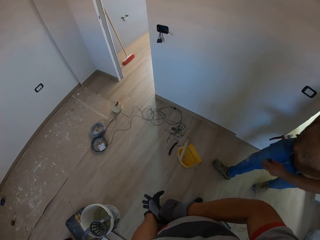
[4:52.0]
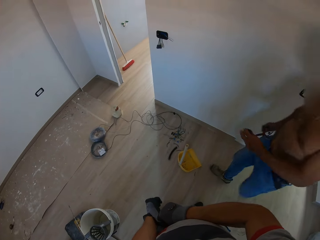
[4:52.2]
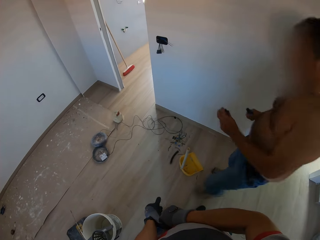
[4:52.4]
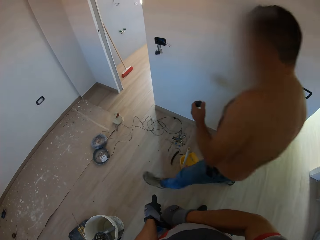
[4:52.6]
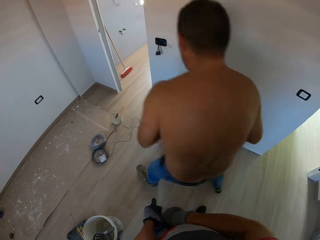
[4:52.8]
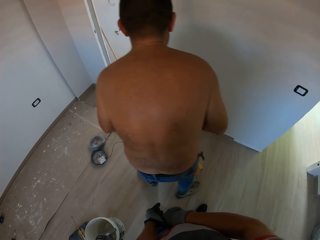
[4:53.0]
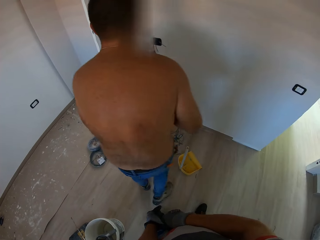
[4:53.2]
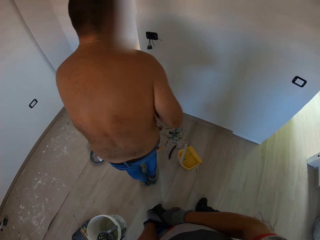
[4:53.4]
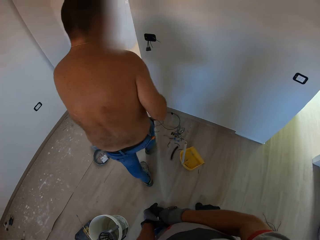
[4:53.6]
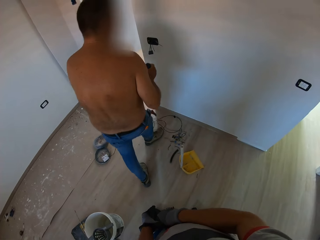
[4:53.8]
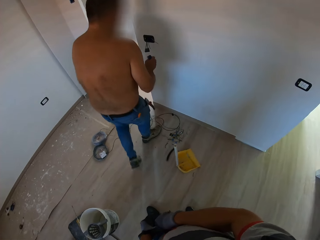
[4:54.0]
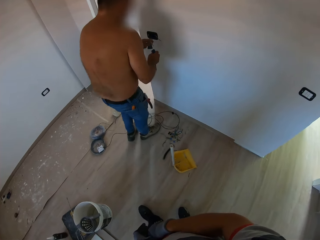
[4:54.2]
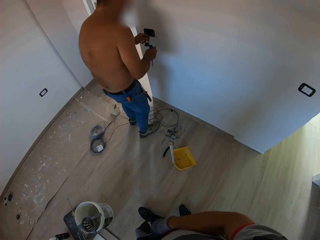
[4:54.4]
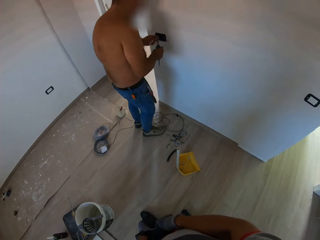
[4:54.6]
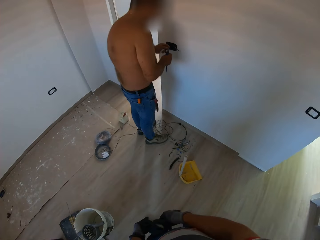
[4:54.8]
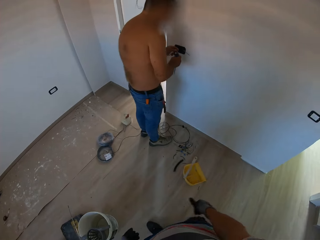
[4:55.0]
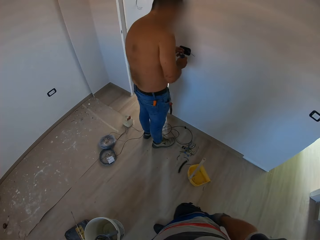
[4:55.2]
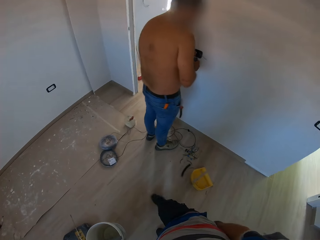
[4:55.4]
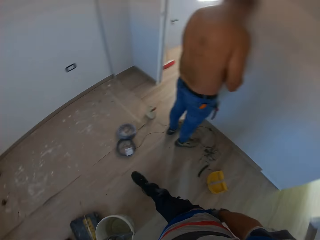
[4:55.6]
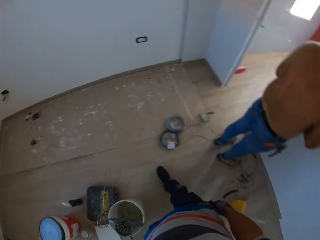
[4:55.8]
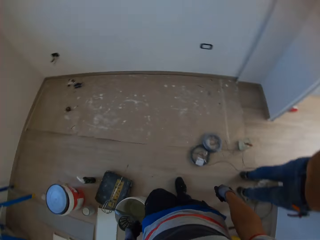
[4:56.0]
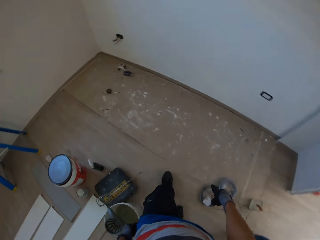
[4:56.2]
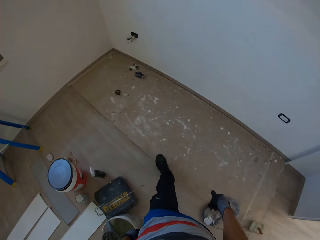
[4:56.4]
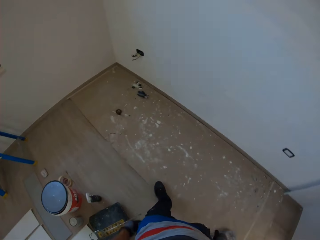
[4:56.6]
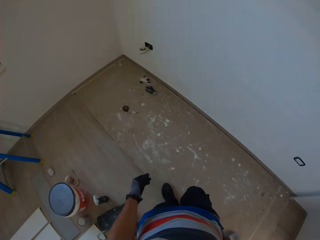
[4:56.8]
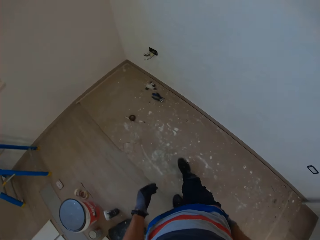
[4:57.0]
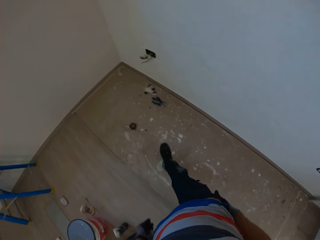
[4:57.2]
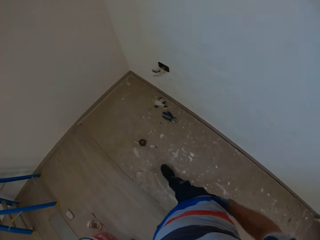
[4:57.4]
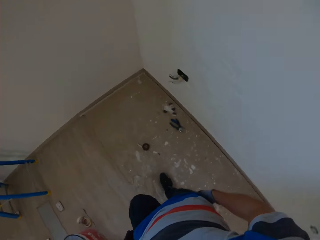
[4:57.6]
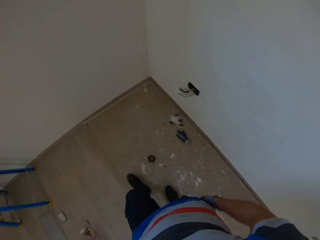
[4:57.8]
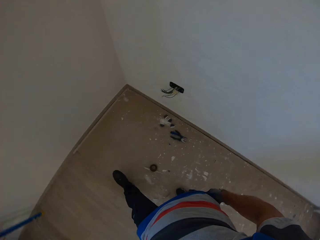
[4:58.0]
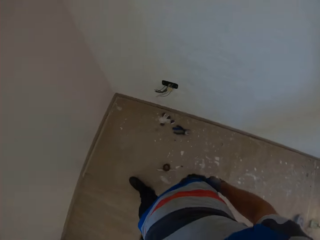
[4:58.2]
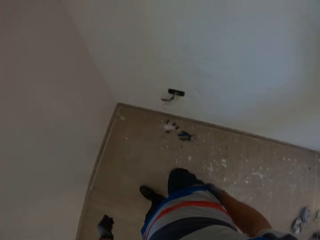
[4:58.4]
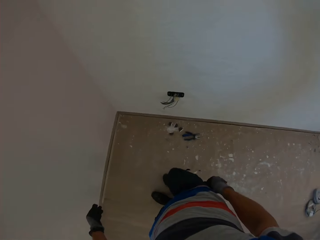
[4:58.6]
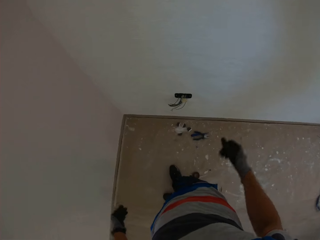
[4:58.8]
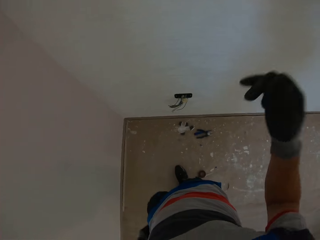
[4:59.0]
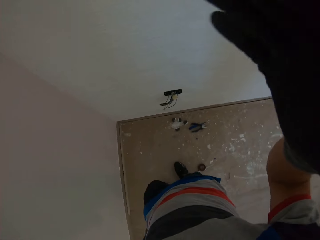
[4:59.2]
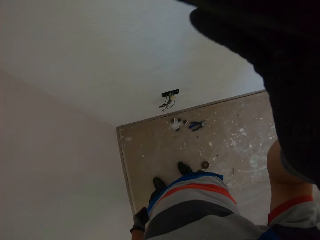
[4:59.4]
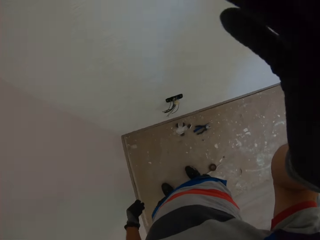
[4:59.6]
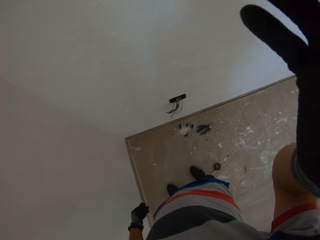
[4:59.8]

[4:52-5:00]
A man walks around a room. The man touches a wire. The camera wearer walks around the room. They adjust a camera.
